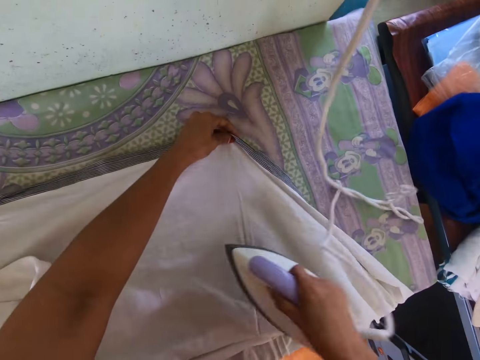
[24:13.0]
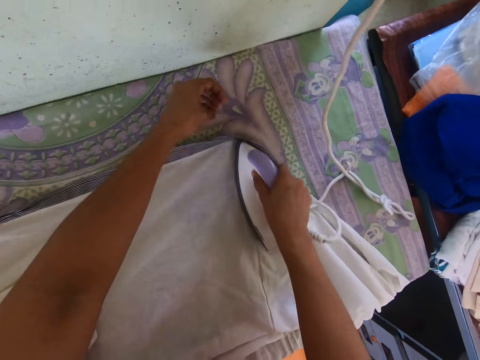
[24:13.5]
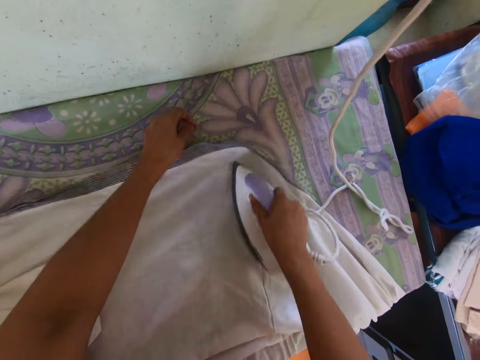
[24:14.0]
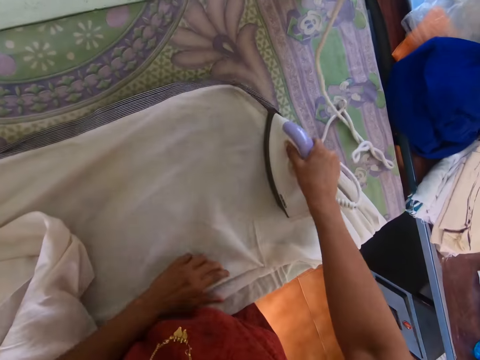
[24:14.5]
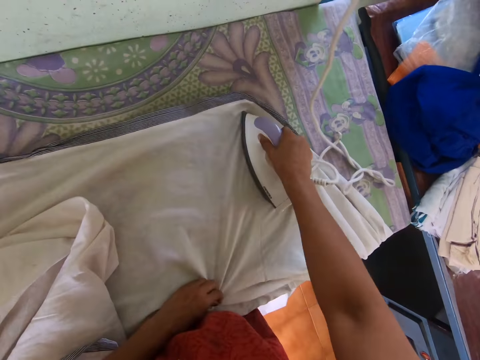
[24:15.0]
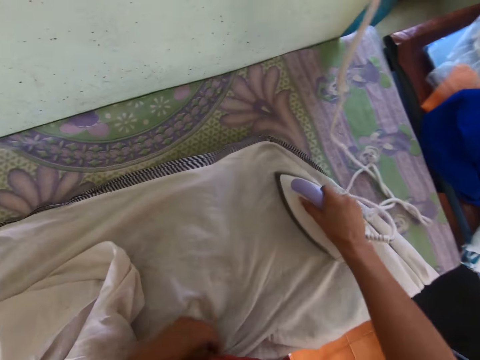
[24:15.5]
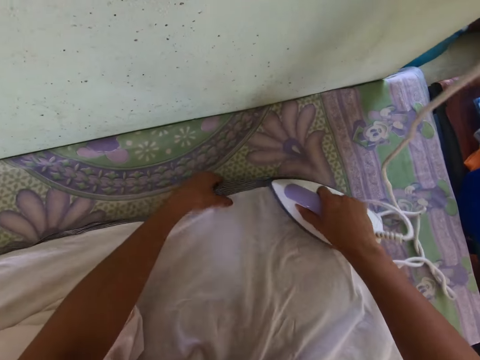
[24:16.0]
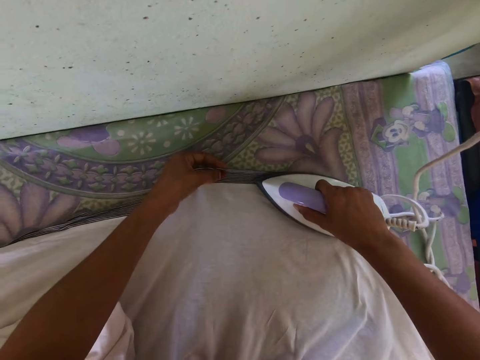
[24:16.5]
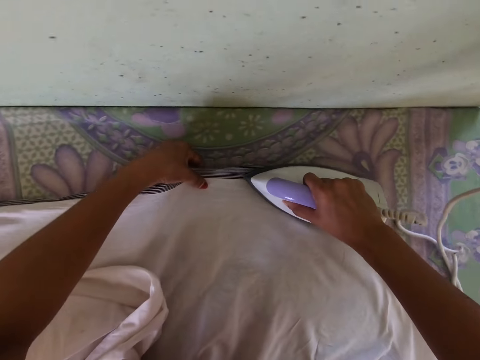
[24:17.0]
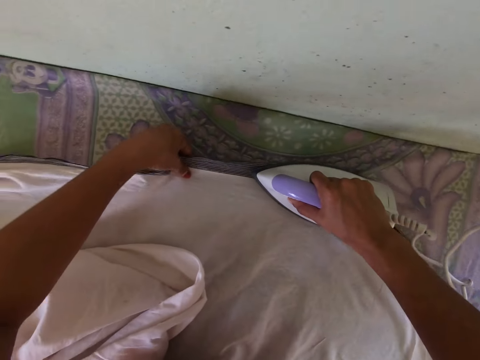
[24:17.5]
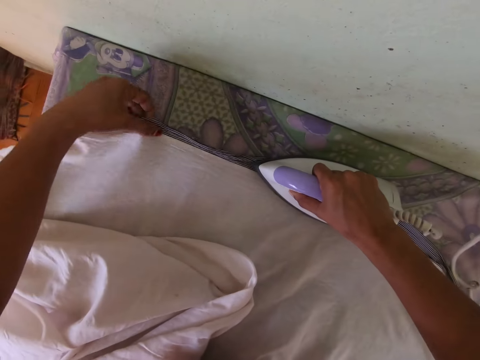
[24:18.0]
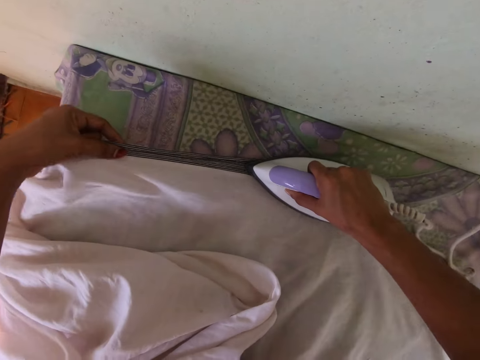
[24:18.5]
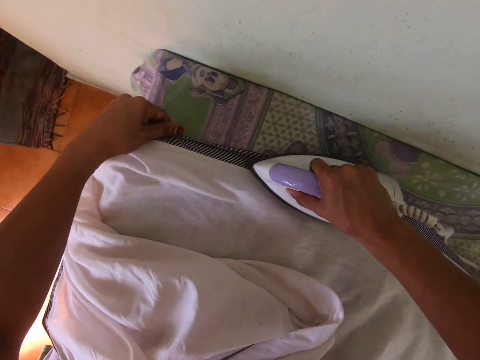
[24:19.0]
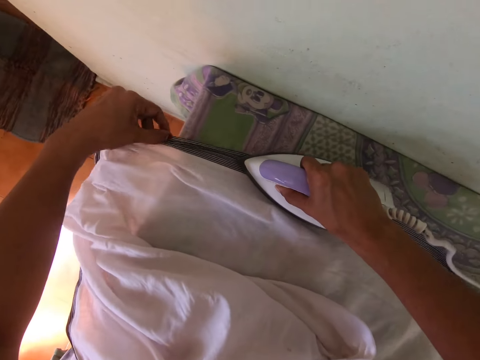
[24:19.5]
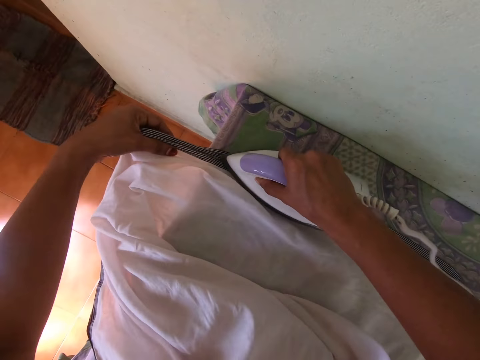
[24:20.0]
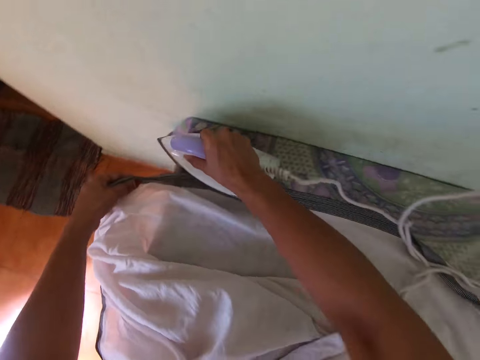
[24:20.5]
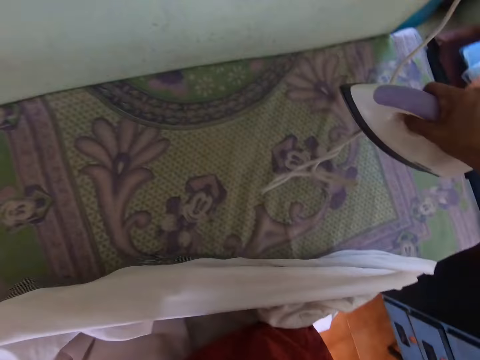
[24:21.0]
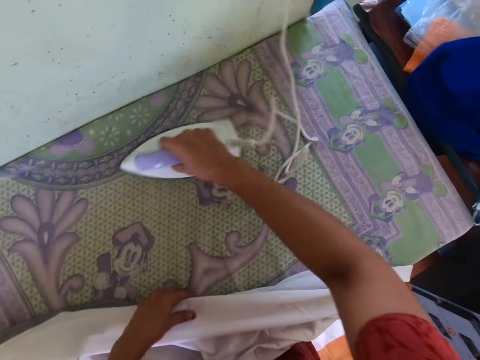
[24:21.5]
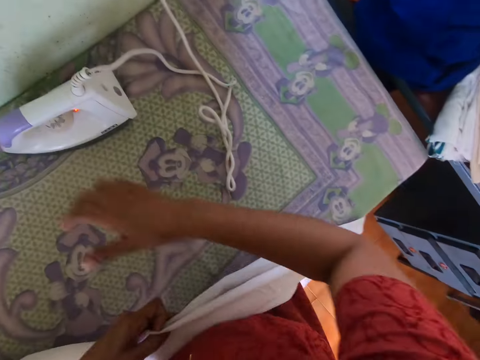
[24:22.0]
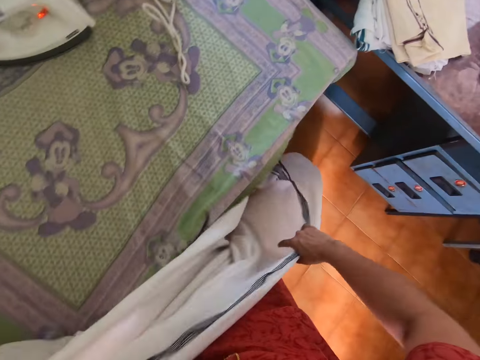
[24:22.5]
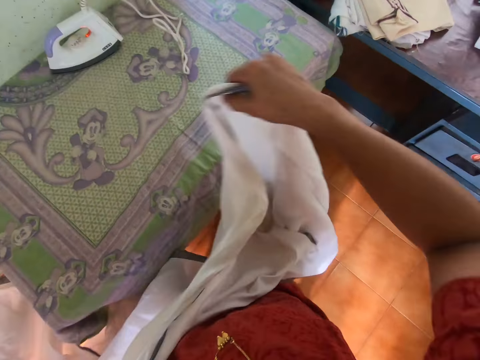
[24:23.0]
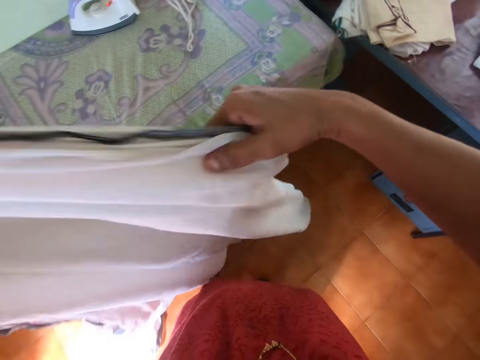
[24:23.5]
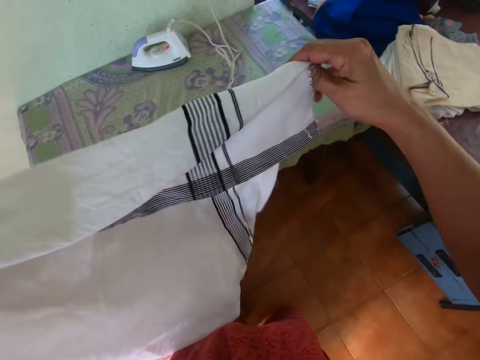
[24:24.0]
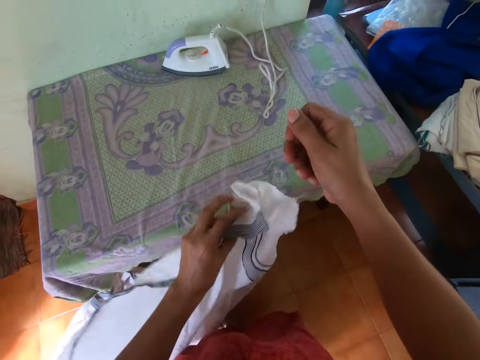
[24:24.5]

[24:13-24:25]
The camera wearer presses the cloth on the pressing table with the pressing iron in her right hand. She touches the cloth. She touches the iron. She drops the pressing iron on the pressing table with her right hand. She stretches the cloth with both hands.

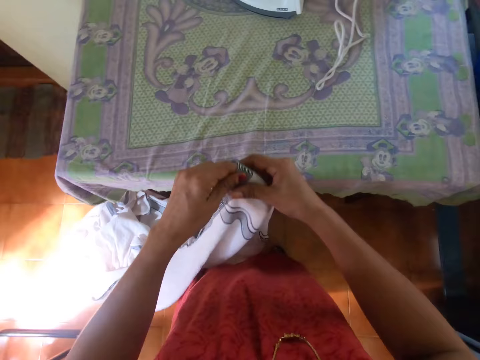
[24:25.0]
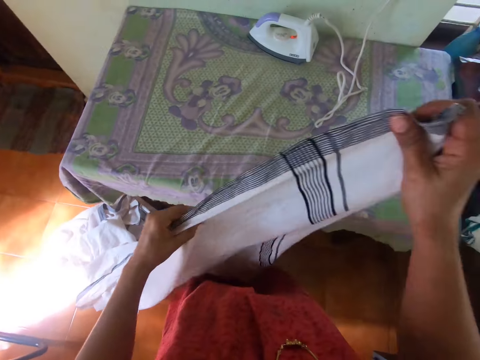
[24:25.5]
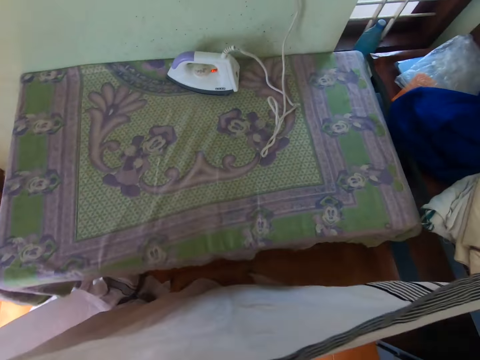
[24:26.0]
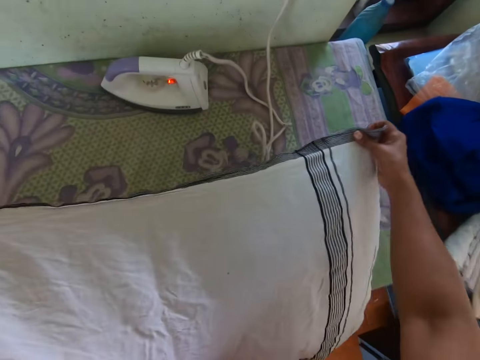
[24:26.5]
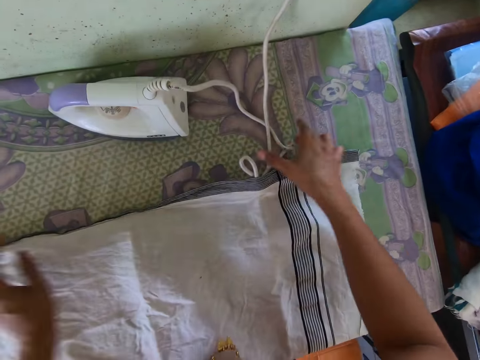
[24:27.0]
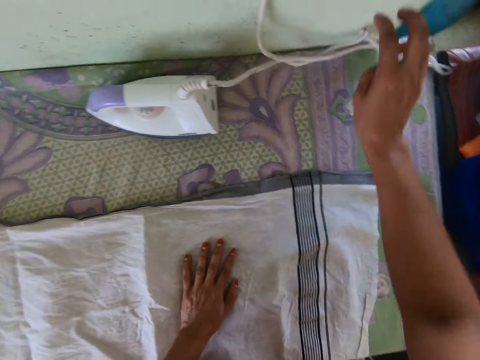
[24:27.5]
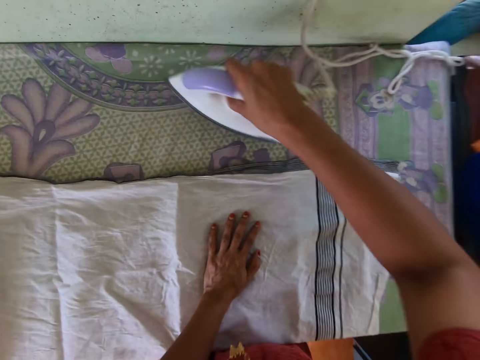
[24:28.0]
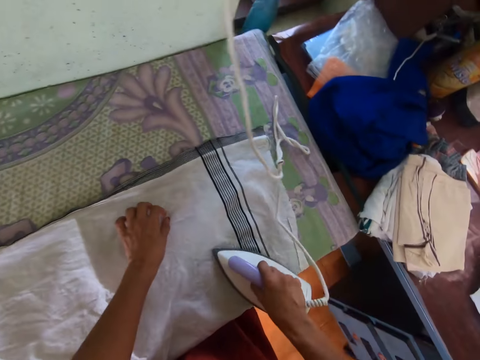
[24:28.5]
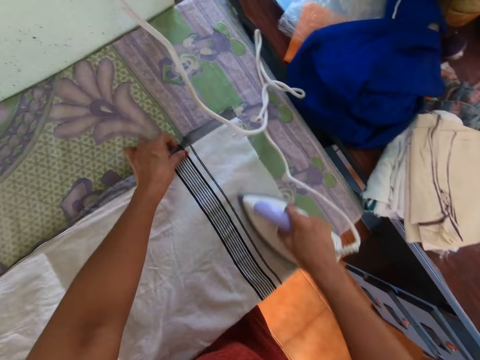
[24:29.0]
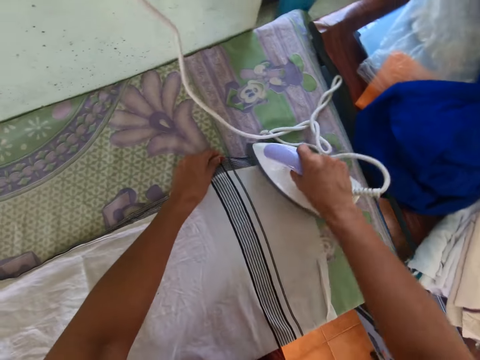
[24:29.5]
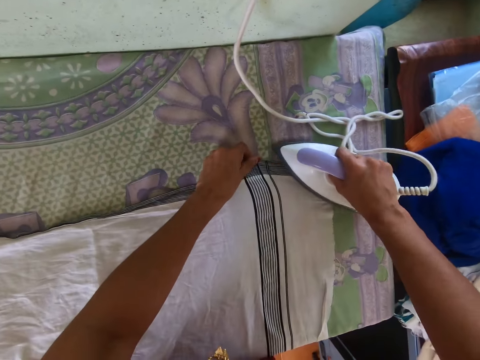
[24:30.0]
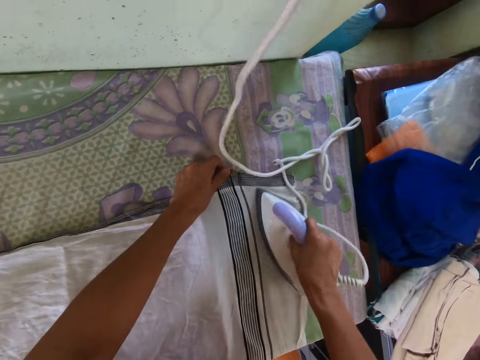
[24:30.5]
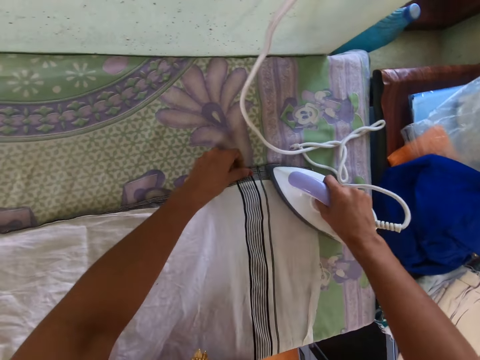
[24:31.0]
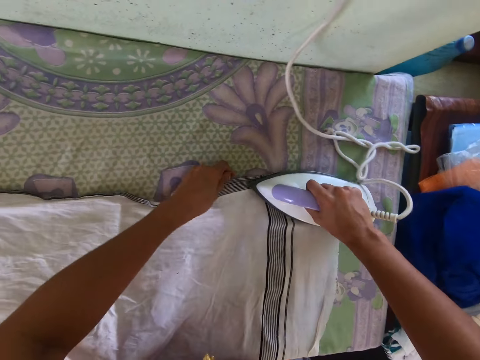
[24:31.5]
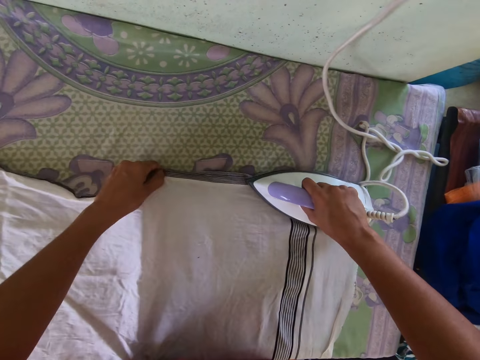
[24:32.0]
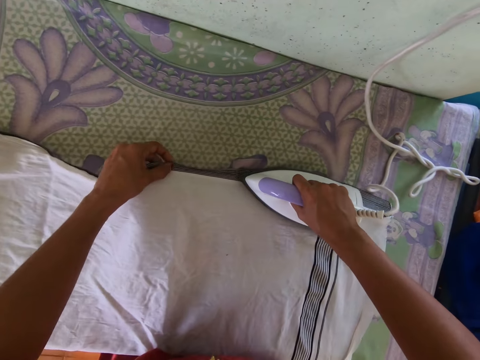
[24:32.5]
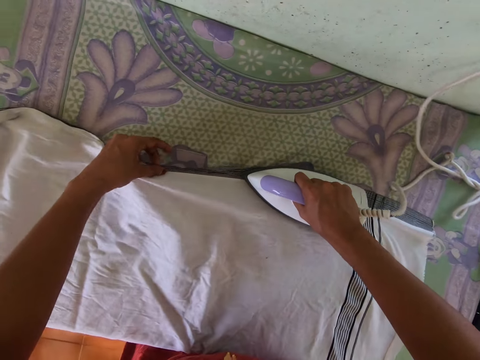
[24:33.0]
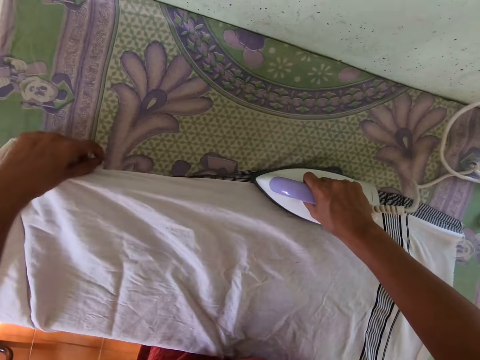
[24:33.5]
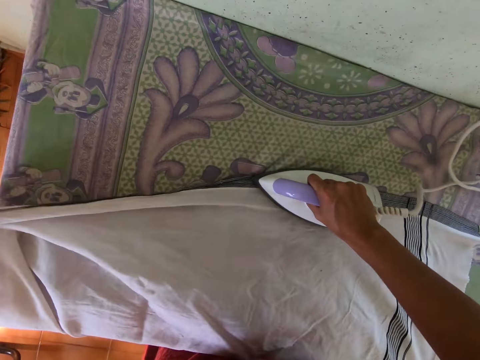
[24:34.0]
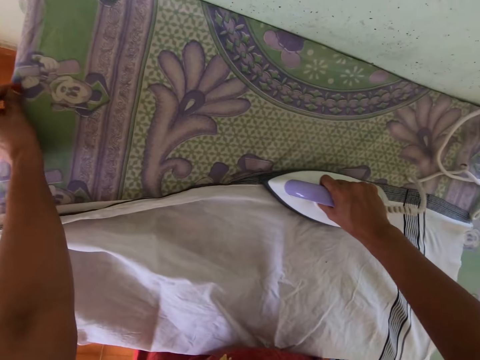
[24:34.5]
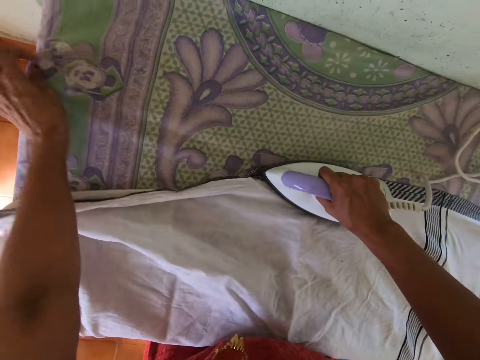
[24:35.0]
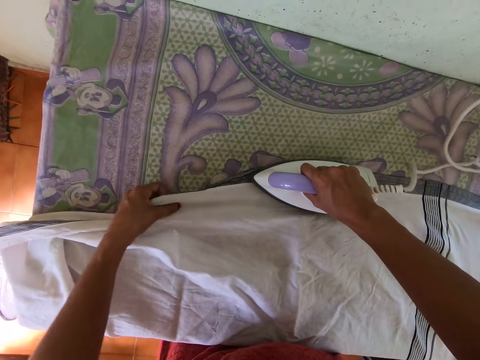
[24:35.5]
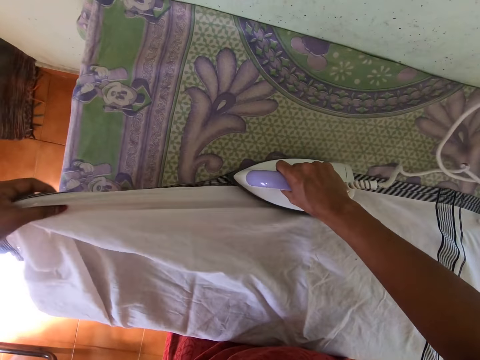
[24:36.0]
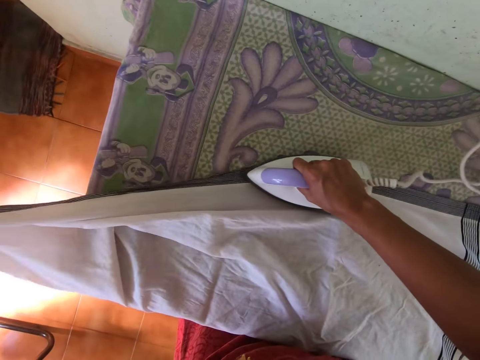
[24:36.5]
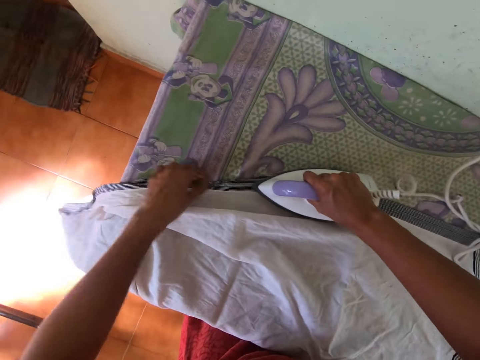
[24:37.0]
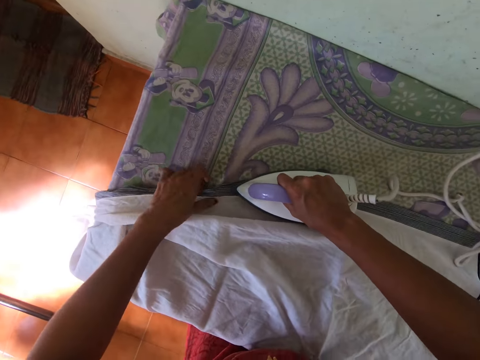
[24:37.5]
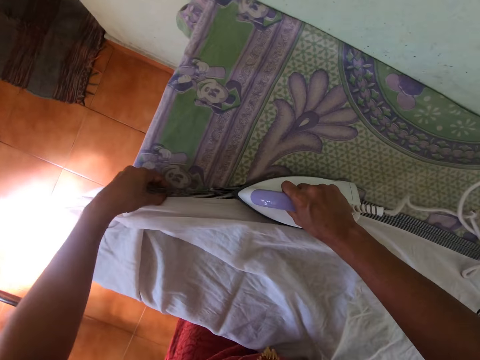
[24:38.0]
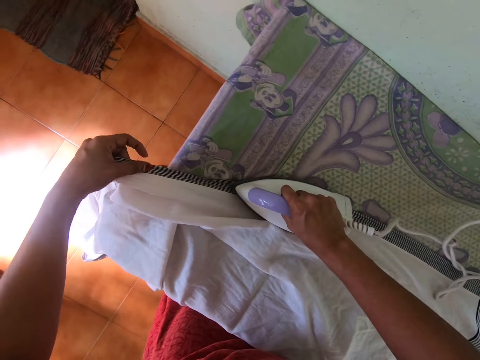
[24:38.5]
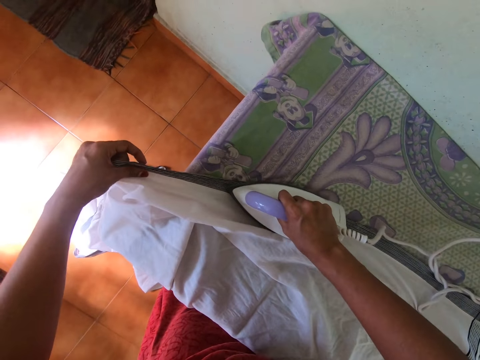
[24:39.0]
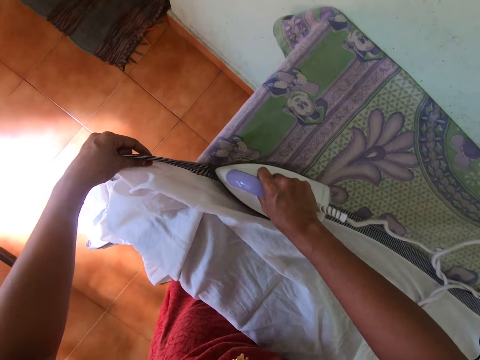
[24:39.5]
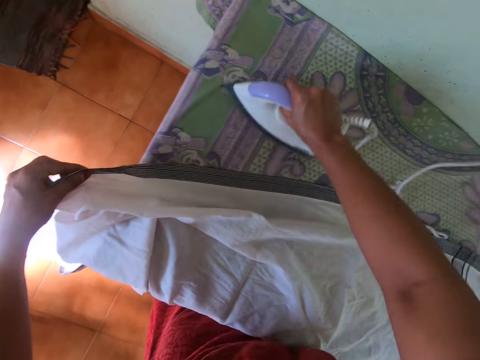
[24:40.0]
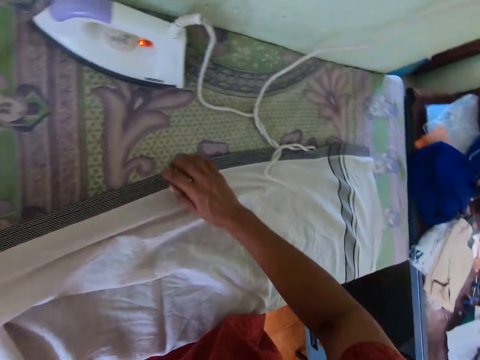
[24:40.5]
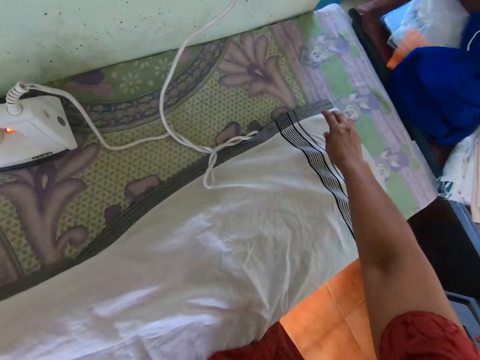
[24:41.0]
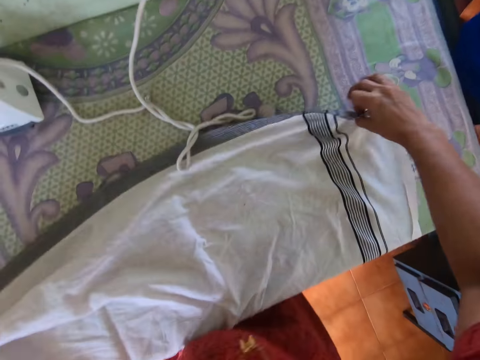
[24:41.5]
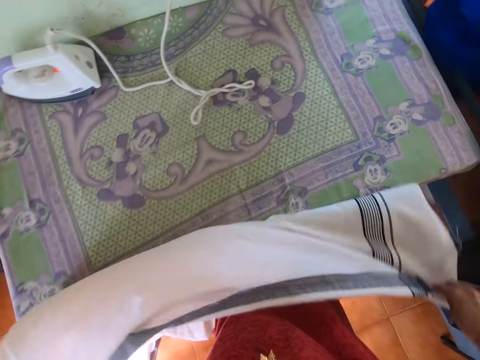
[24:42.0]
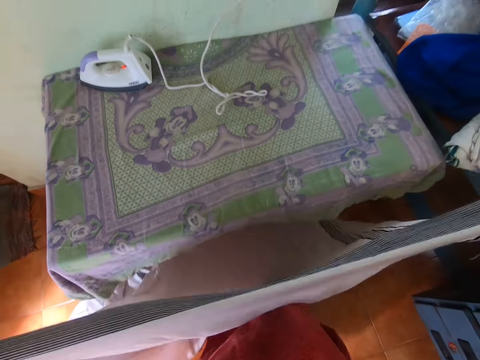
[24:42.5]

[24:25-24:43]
The camera wearer touches the cloth. She lays the cloth on the table with both hands. She adjusts the pressing iron cable with her right hand. She picks up the iron on the table with her right hand. She touches the iron. She presses the cloth on the pressing table with the pressing iron in her right hand. She holds the cloth with her left hand. She touches the cloth. She touches the iron. She pulls the cloth on the pressing table with her left hand. She holds the cloth with her left hand. She touches the cloth. She drops the pressing iron on the table with her right hand. She picks up the cloth on the table with her right hand.
